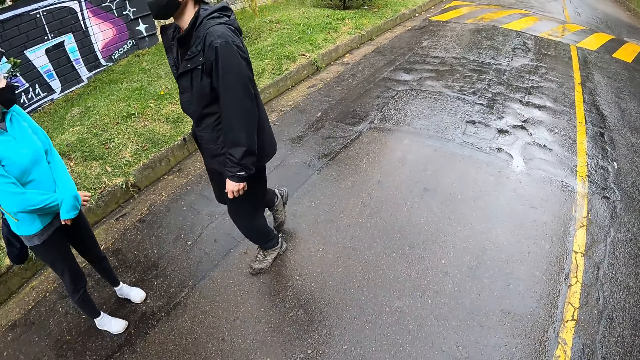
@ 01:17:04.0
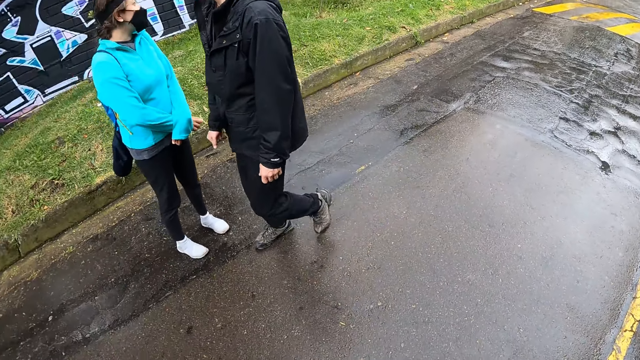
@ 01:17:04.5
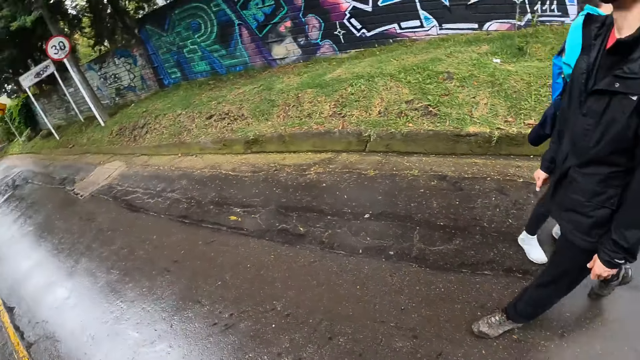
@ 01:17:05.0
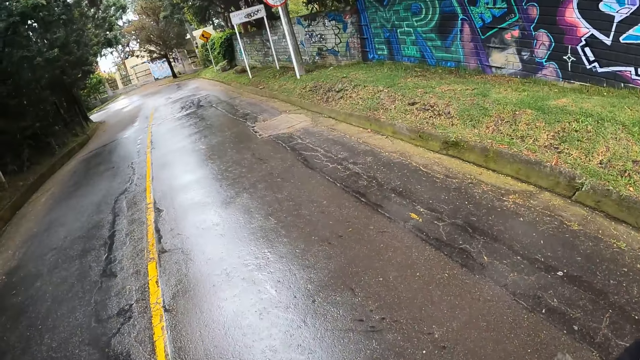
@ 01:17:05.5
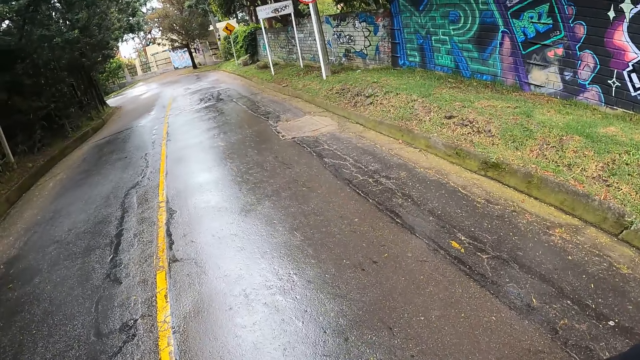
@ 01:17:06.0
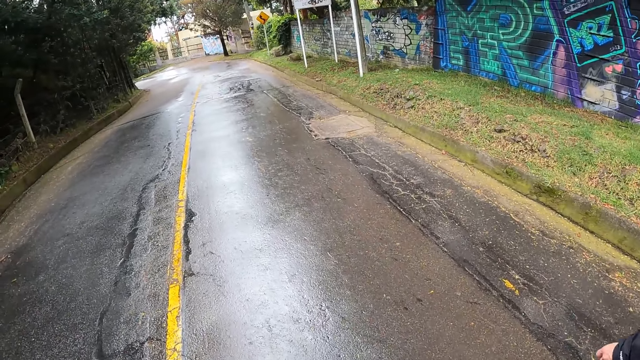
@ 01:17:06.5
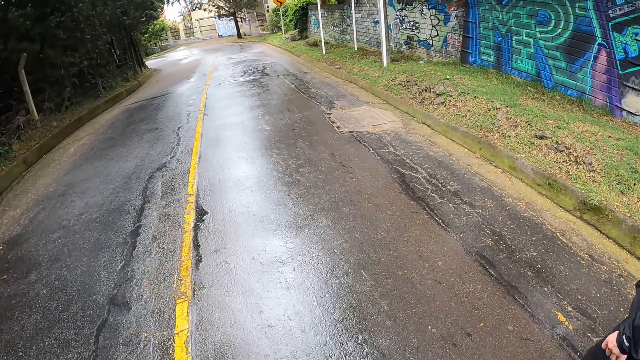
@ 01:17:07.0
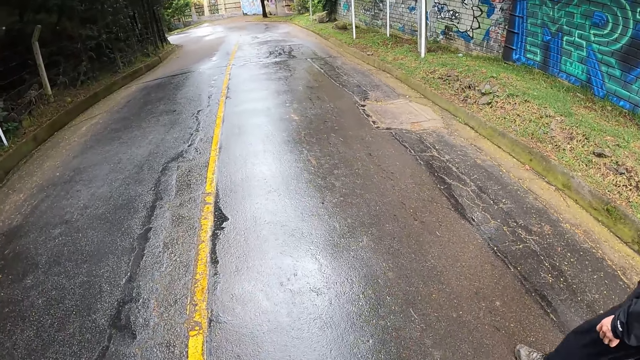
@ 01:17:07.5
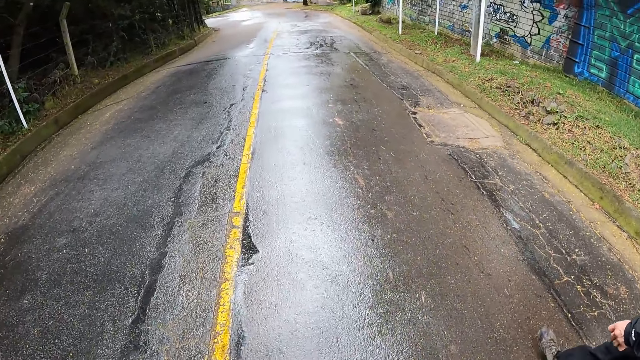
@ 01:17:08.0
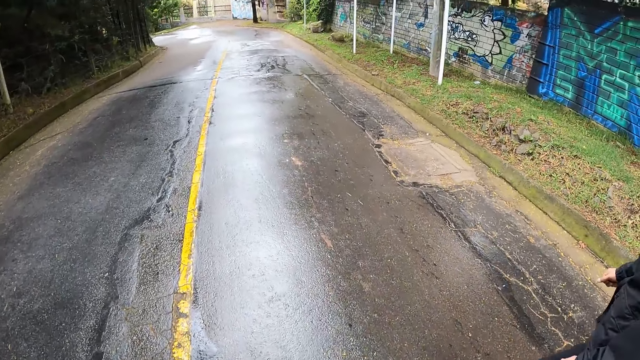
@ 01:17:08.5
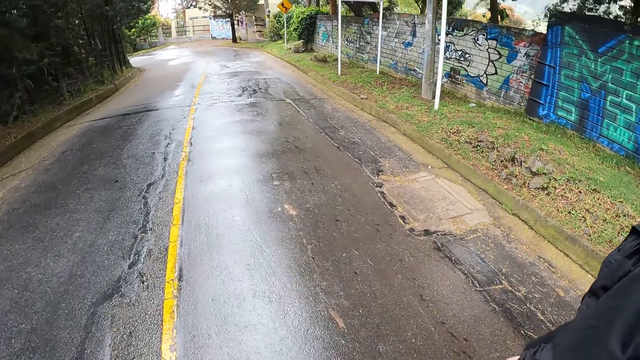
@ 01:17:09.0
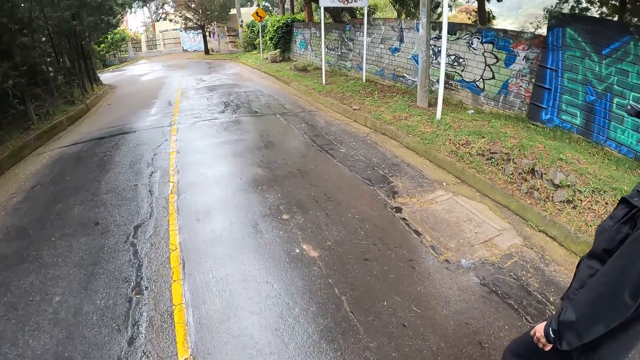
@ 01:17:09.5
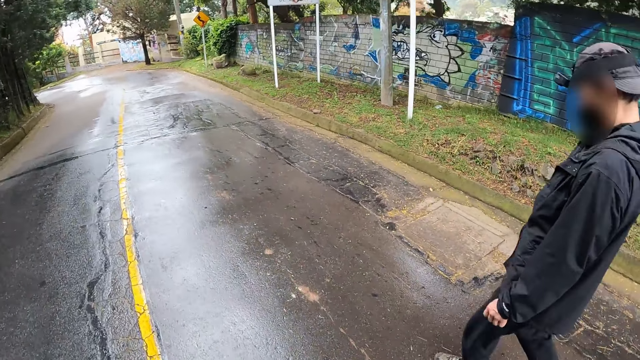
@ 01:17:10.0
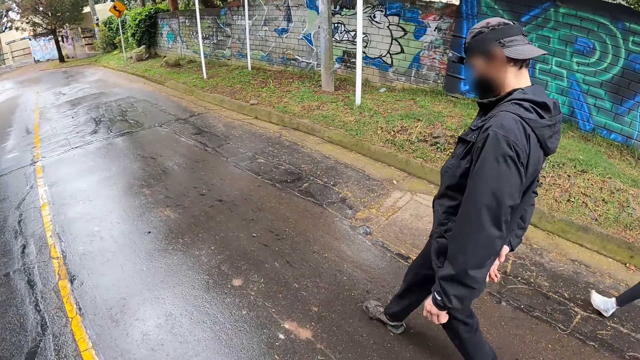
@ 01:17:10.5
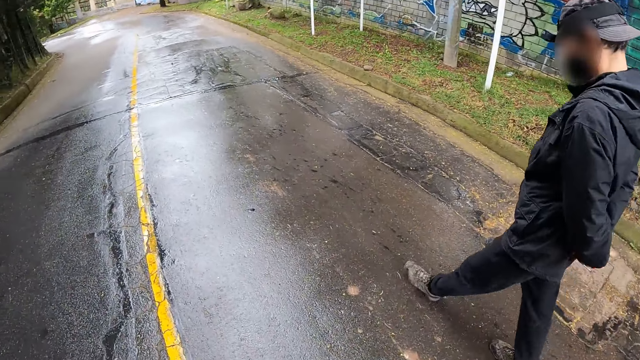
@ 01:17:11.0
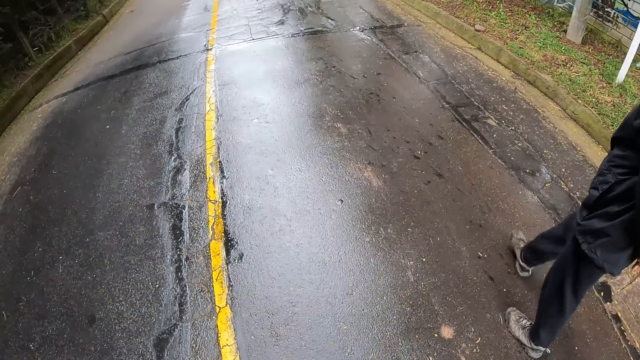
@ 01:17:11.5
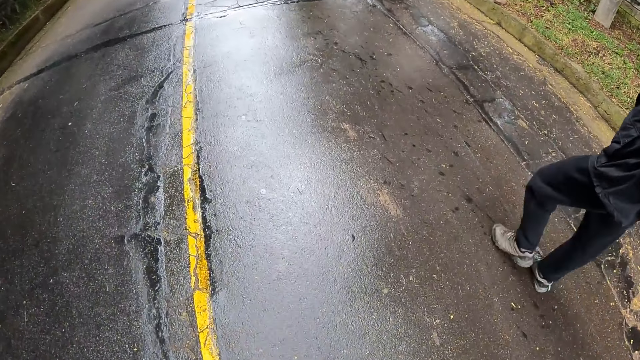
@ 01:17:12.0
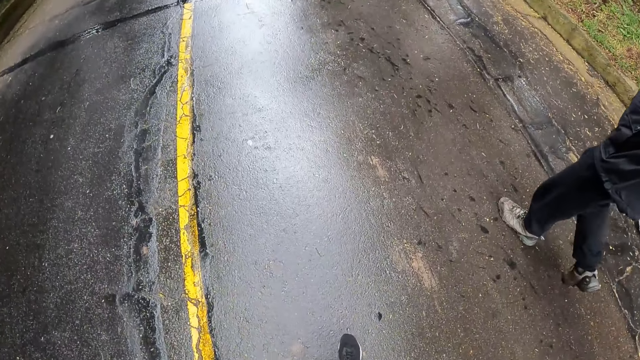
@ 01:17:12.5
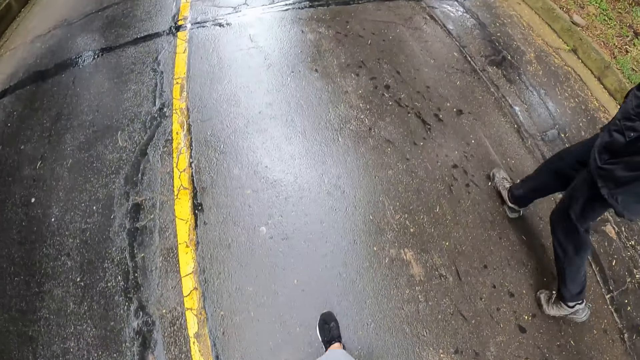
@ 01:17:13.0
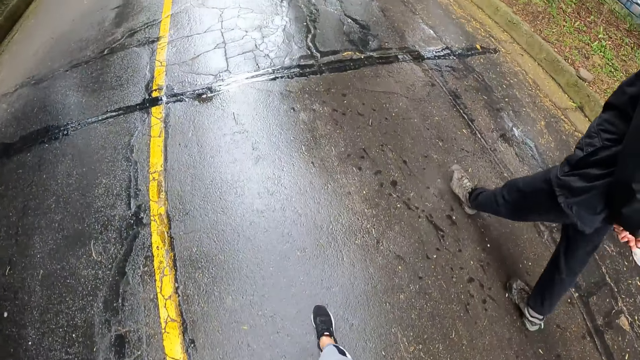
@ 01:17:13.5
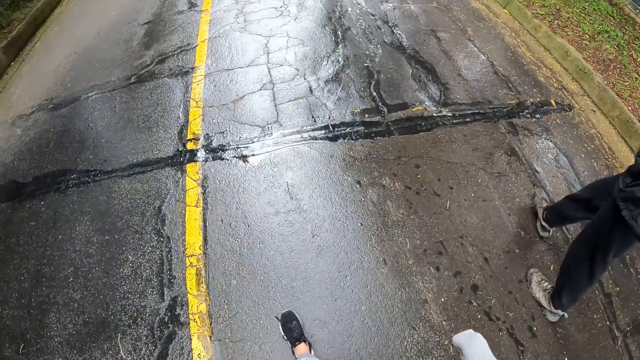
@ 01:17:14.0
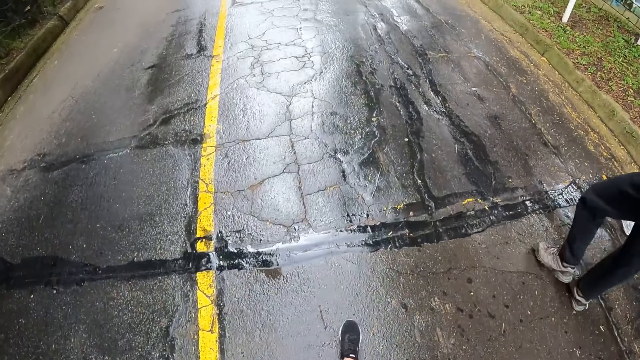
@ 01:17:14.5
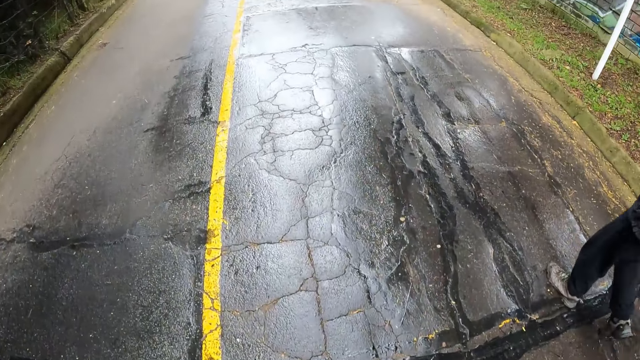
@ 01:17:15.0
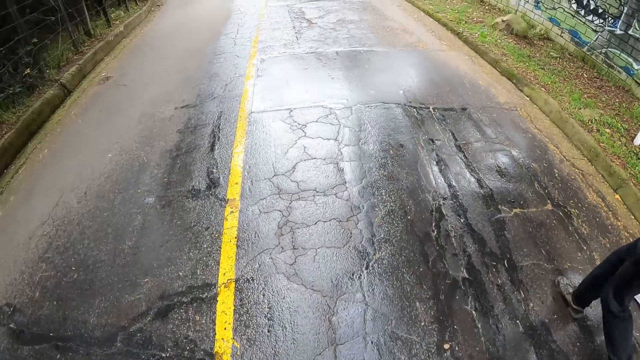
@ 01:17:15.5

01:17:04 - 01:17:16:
The man walks towards the woman and the camera wearer. The camera wearer walks on the road with the man and the woman. The man places both hands behind his back.

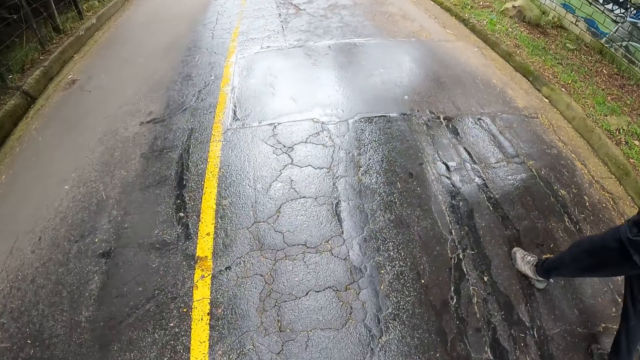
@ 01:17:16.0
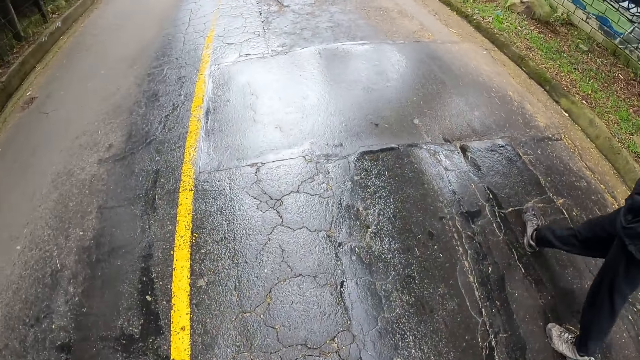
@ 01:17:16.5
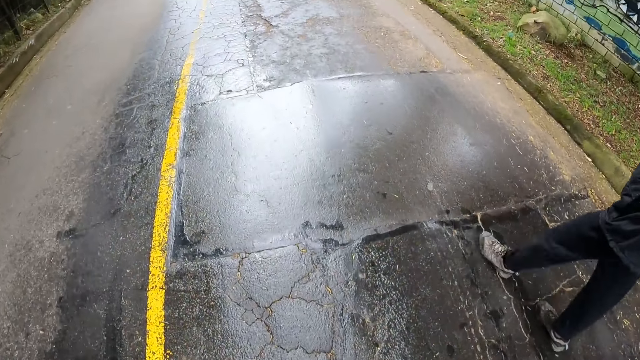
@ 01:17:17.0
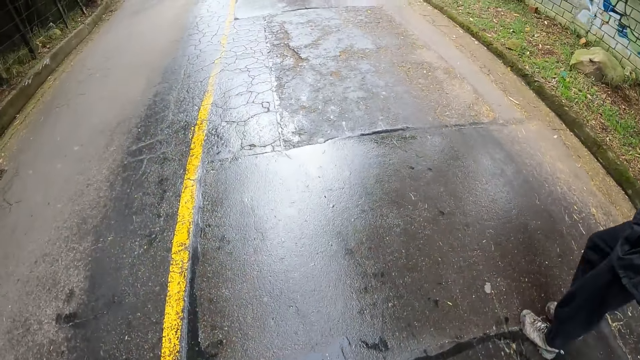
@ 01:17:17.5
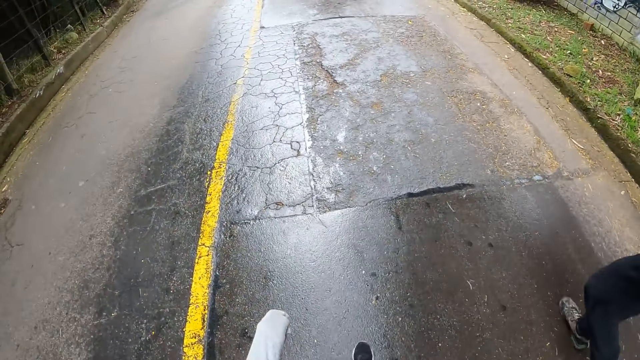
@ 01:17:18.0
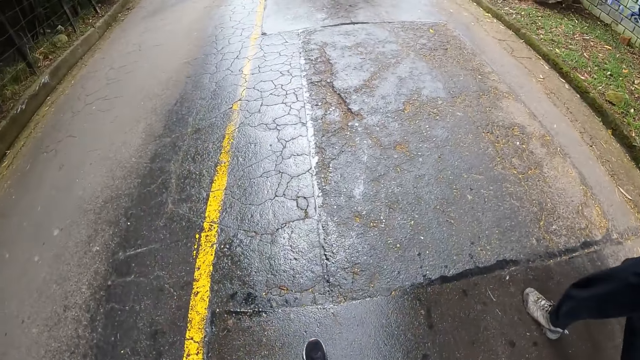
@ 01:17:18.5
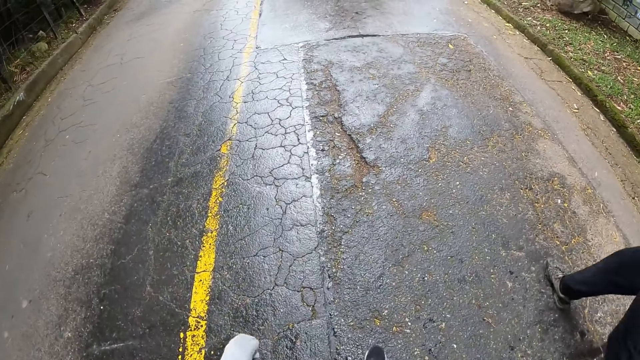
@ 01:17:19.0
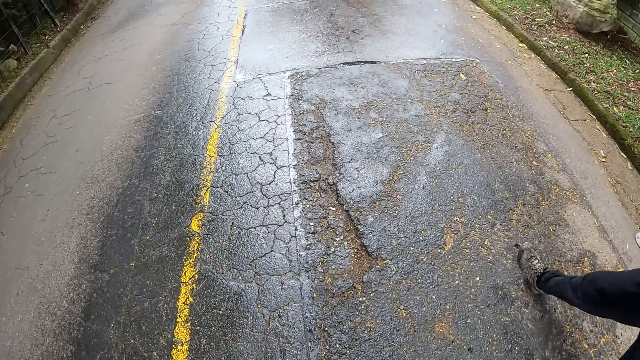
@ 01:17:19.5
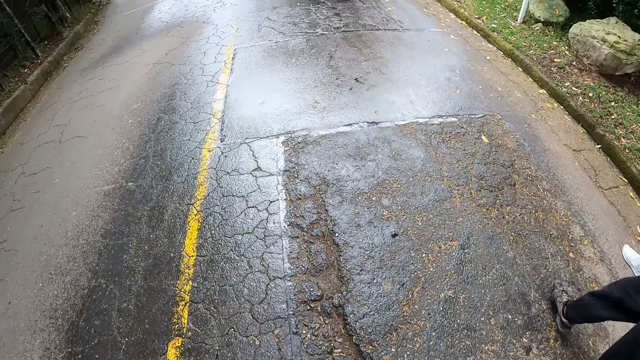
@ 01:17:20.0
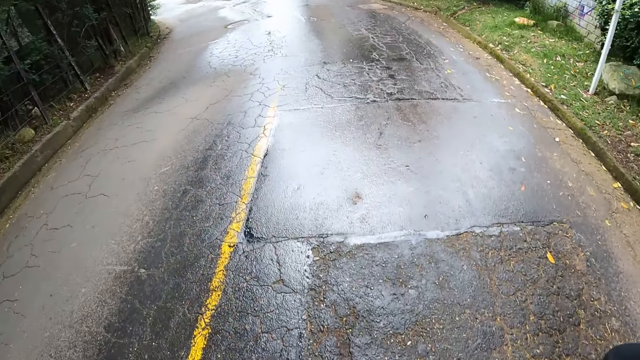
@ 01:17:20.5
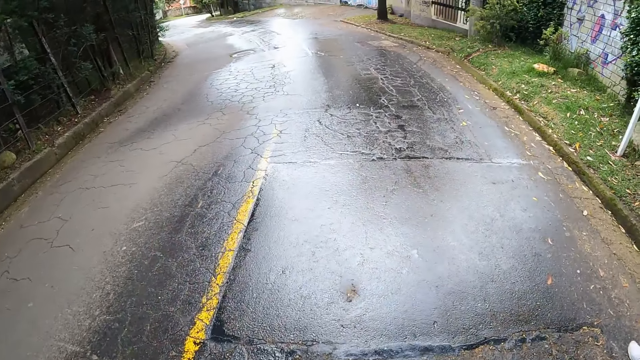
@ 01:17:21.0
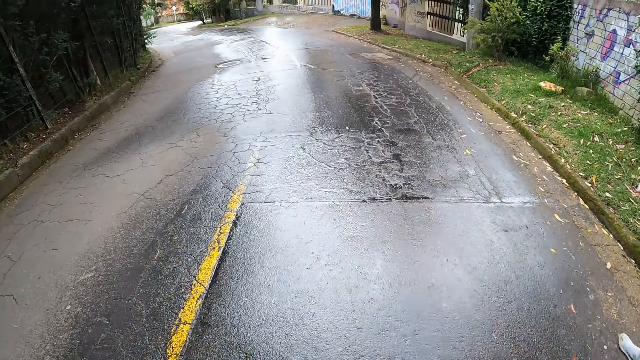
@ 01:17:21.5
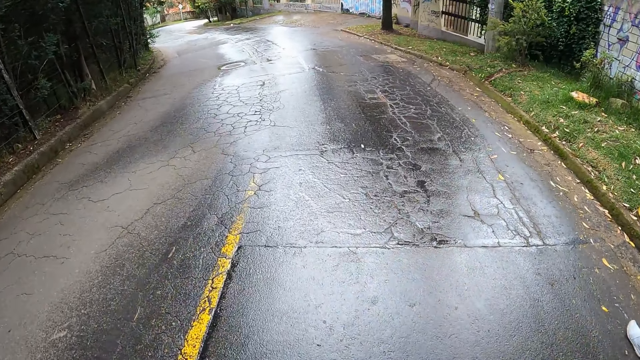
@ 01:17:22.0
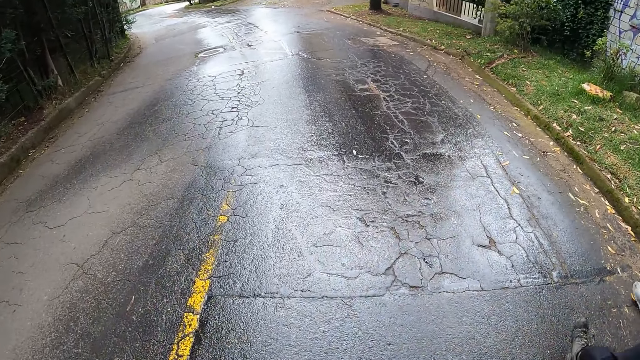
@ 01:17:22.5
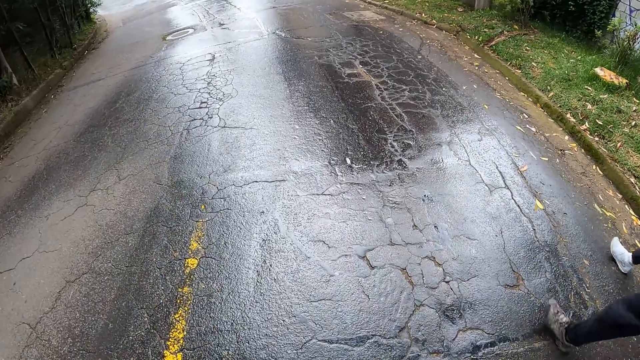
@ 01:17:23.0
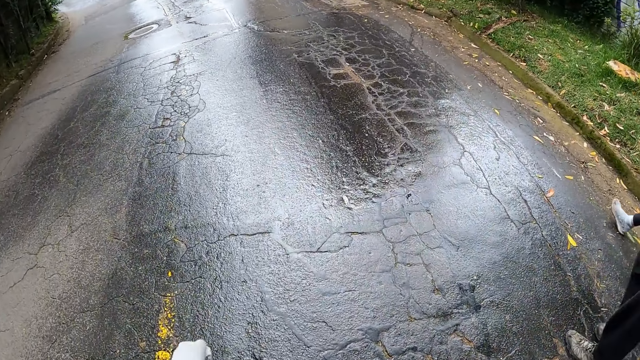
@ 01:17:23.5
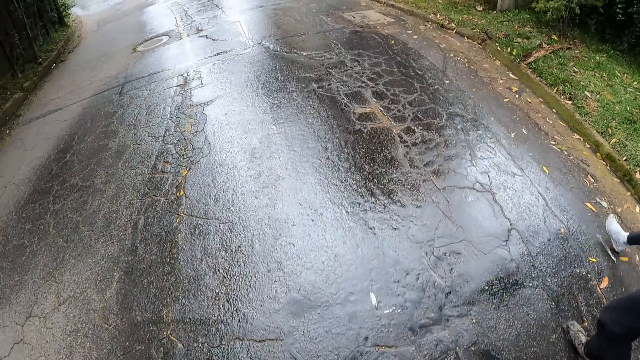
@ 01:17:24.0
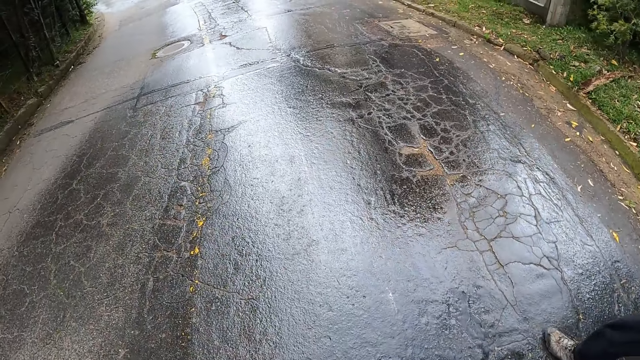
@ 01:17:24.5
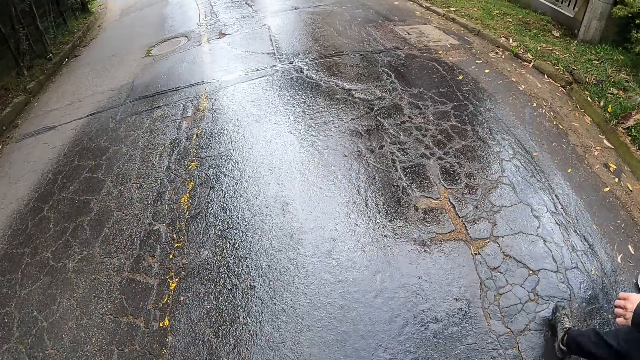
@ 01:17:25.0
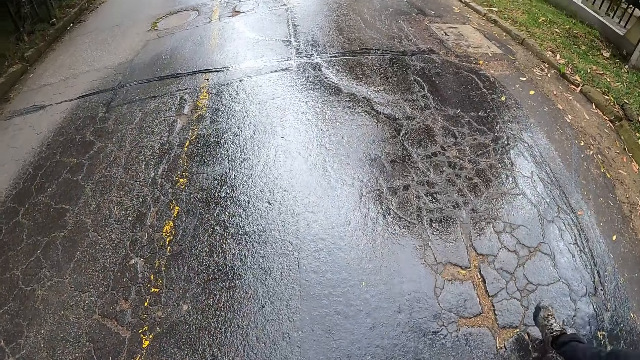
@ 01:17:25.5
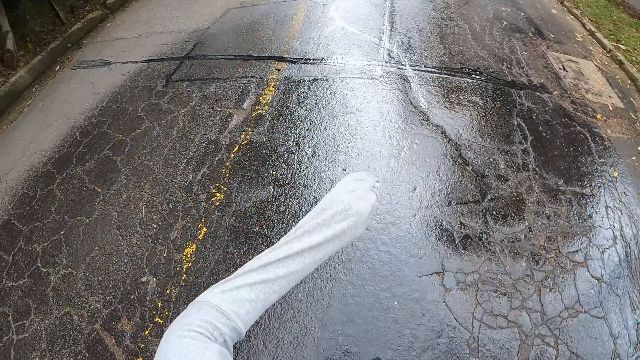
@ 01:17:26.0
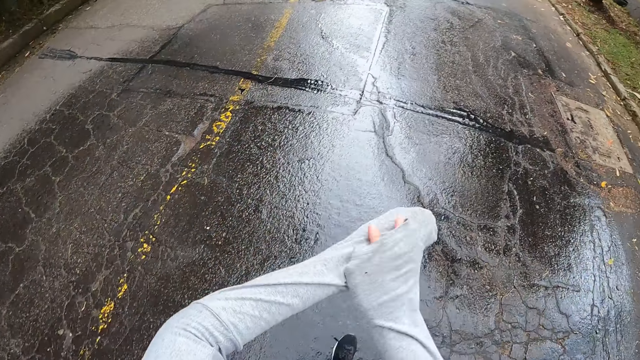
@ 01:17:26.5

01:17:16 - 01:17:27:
The camera wearer raises her left hand.
